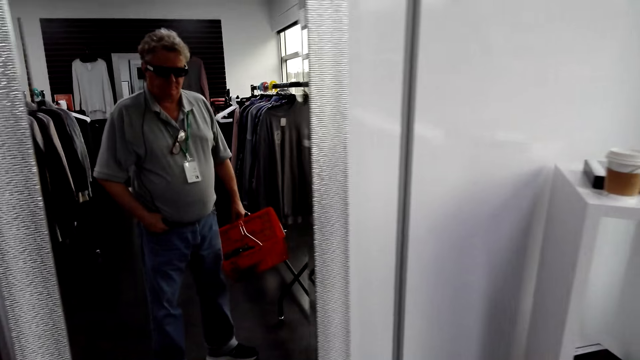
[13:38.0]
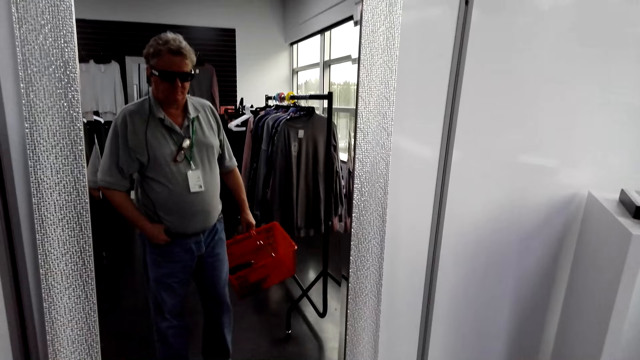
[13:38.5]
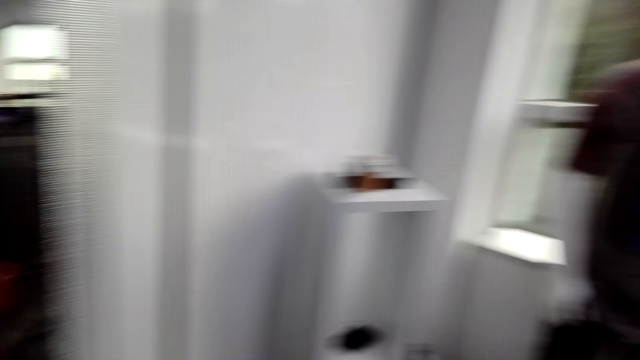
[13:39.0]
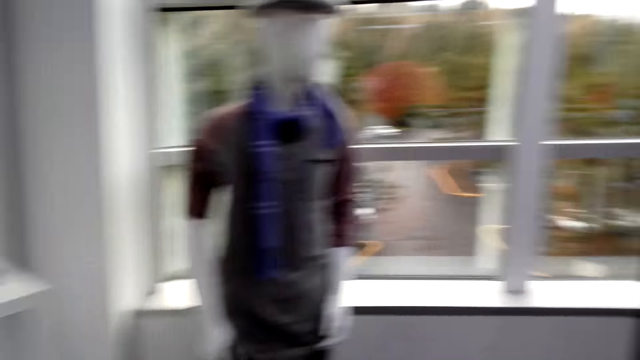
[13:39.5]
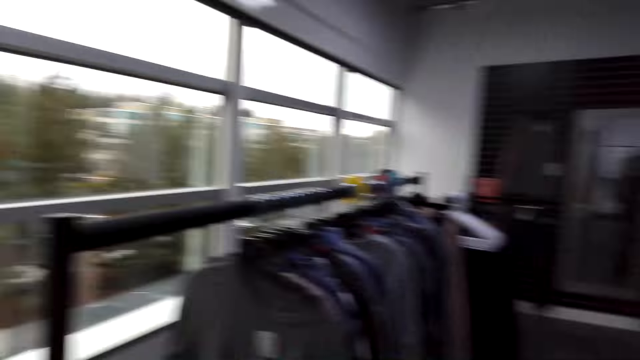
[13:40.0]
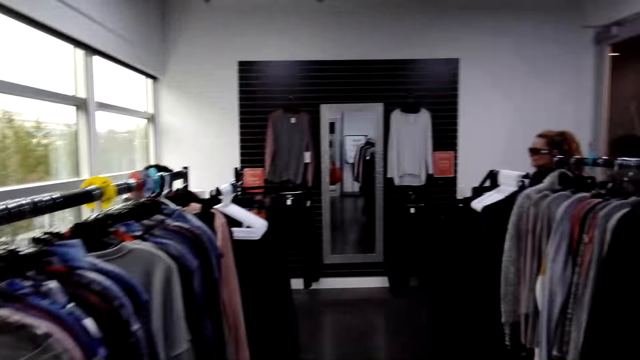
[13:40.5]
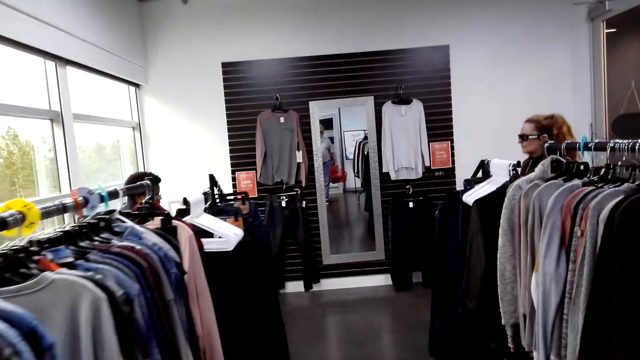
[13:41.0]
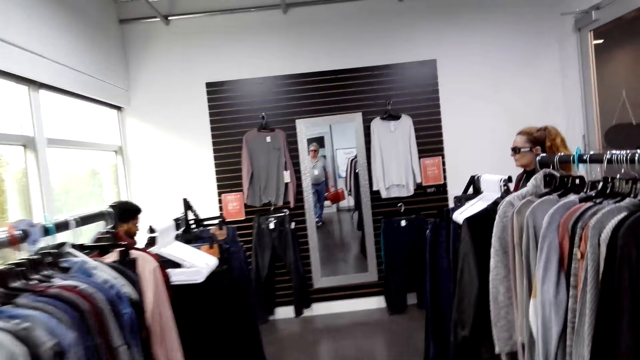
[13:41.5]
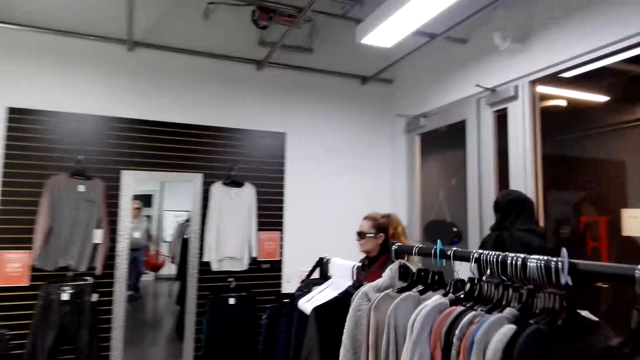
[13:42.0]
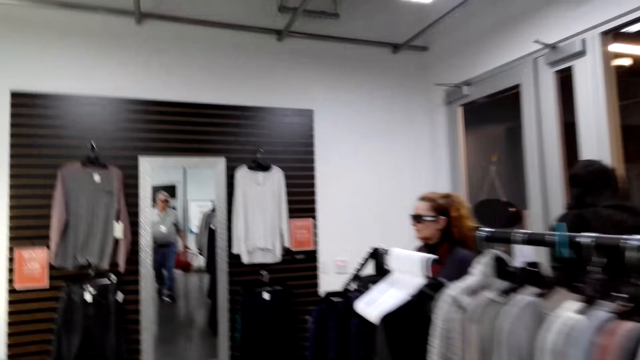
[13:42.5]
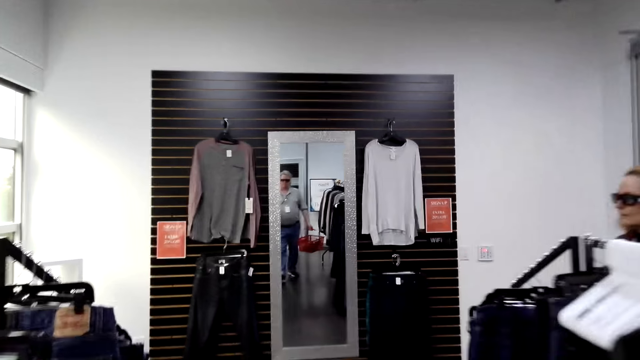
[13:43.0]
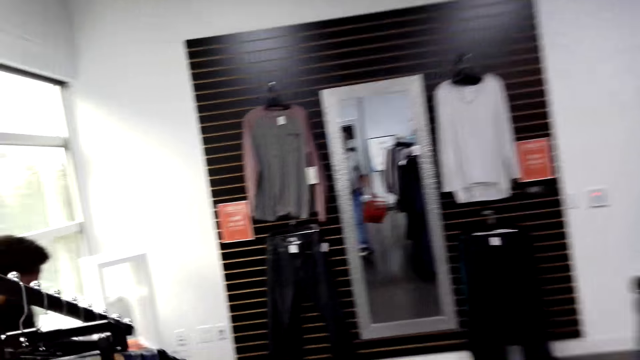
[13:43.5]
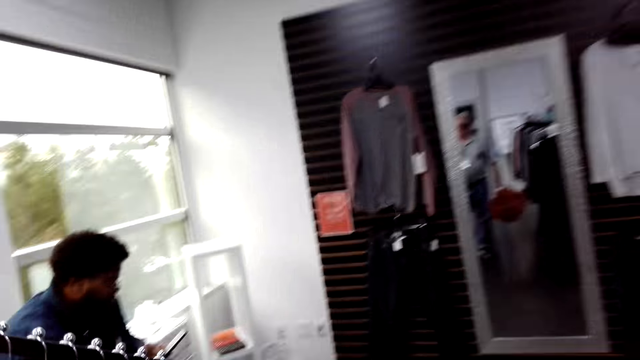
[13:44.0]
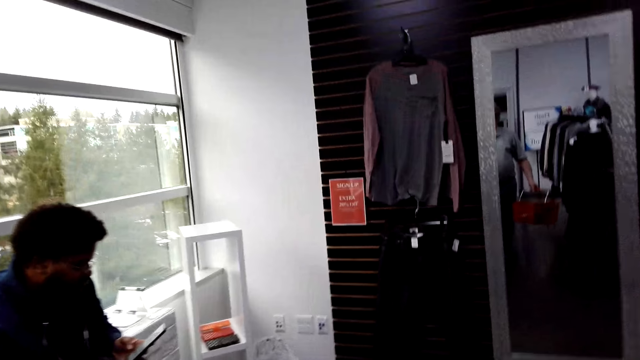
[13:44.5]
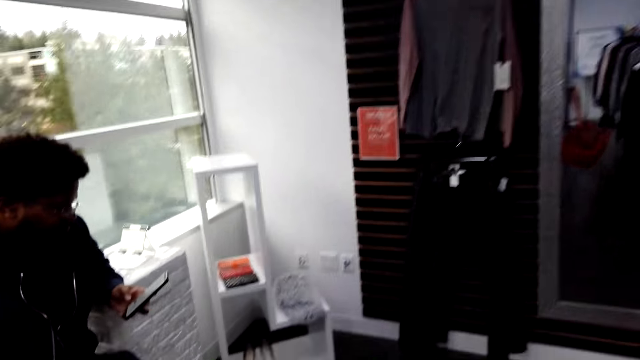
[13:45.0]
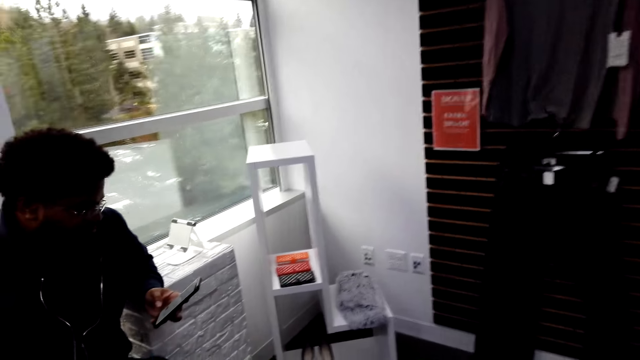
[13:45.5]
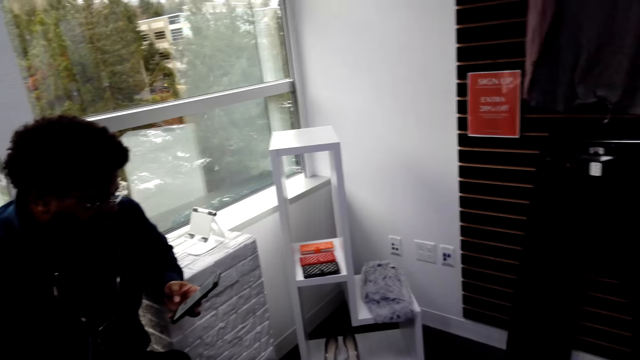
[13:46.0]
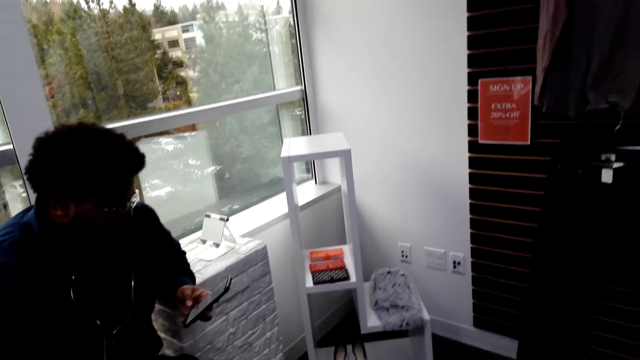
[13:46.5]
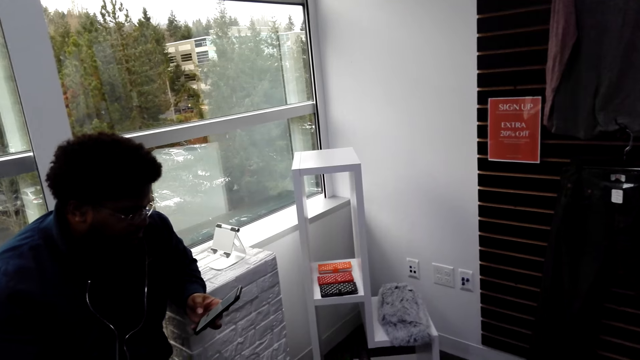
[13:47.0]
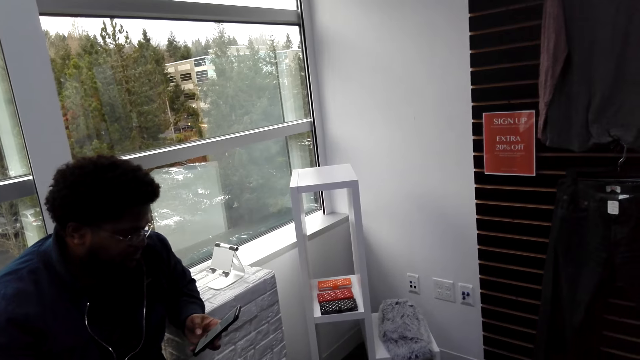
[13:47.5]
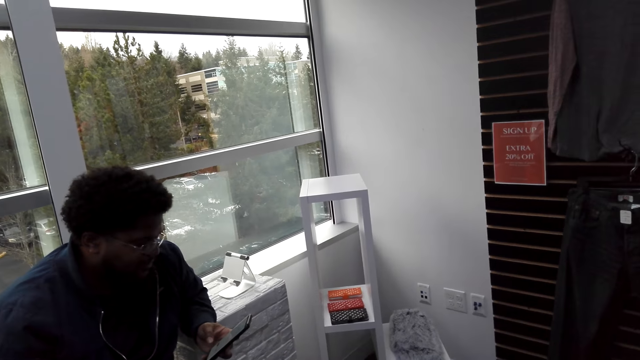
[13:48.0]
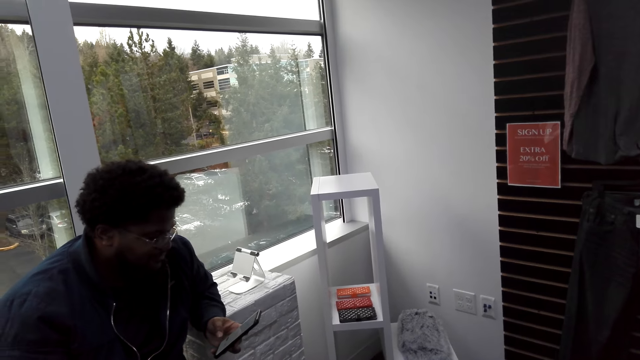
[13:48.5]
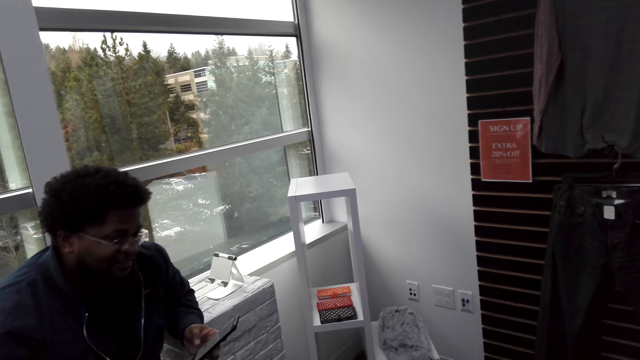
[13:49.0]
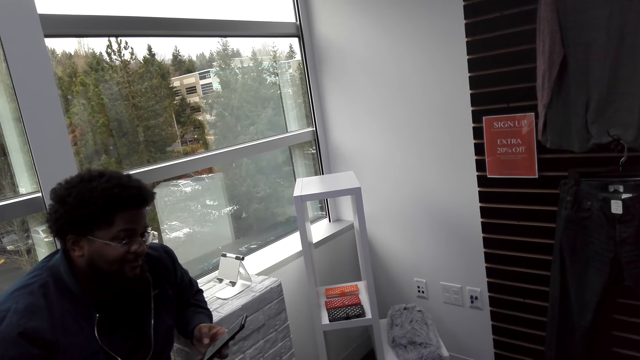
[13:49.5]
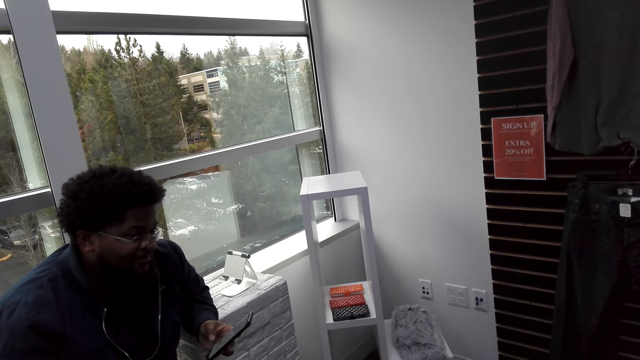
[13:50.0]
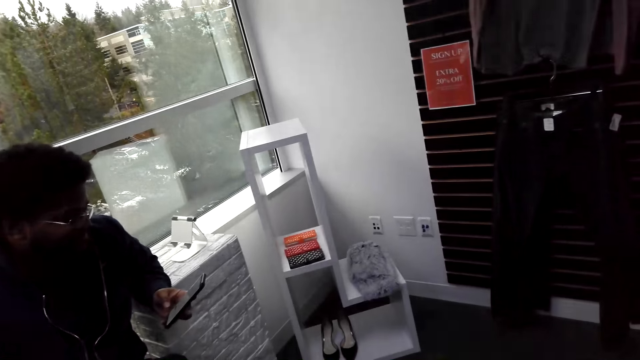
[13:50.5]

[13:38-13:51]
The camera wearer holds a shopping basket. They turn around. They walk around. A man holds a phone. The camera wearer looks at the man. The man uses his phone.

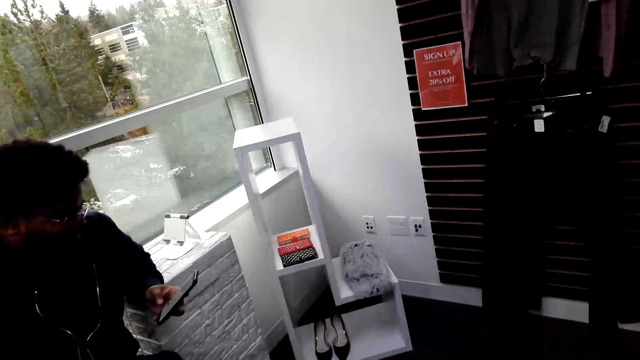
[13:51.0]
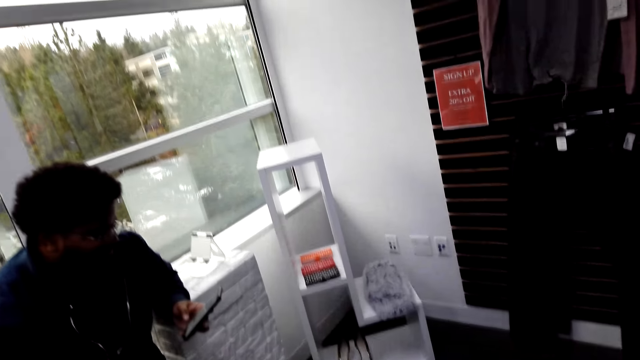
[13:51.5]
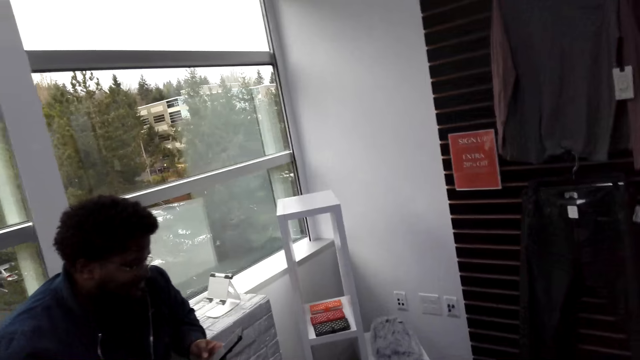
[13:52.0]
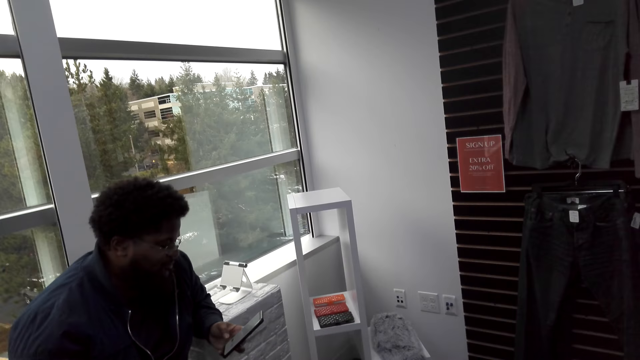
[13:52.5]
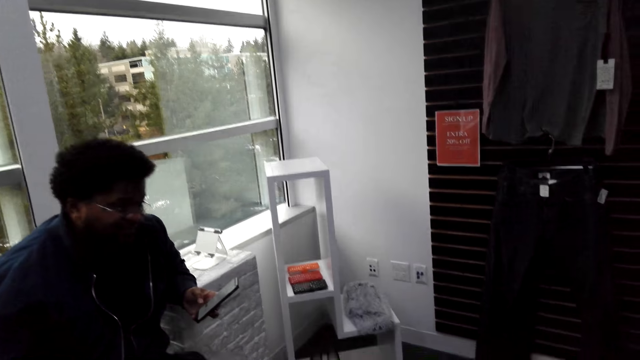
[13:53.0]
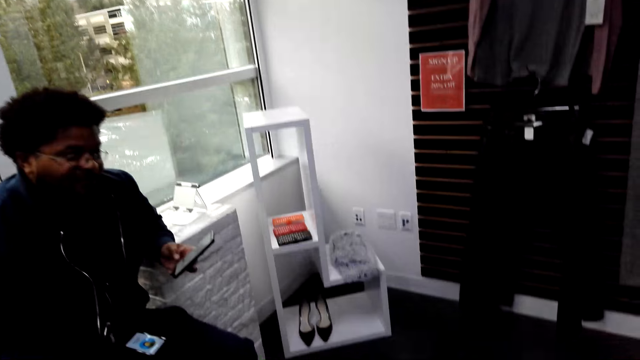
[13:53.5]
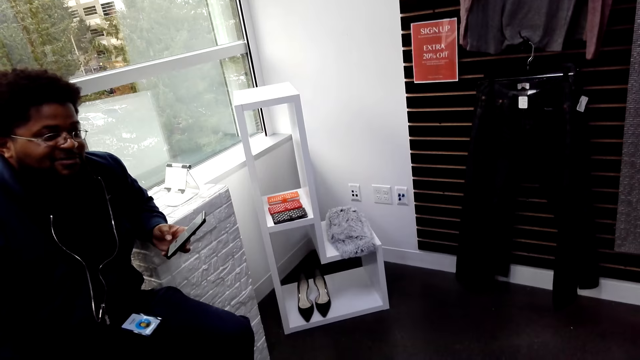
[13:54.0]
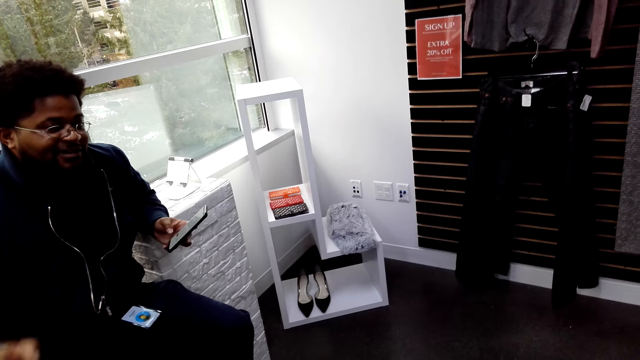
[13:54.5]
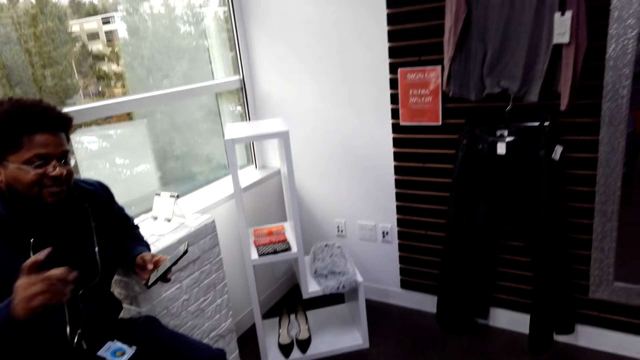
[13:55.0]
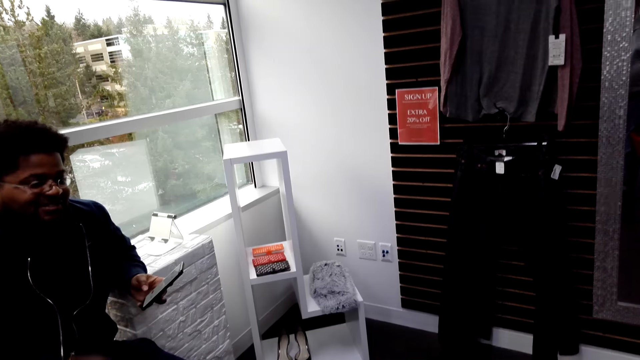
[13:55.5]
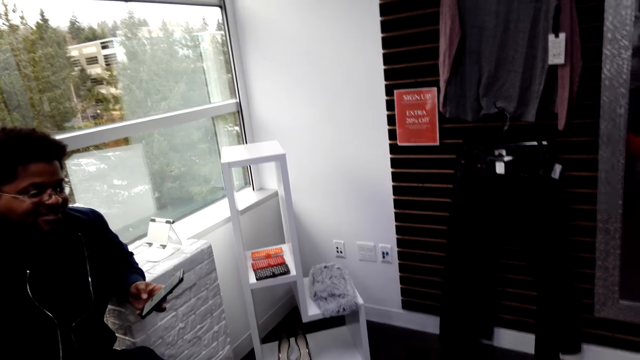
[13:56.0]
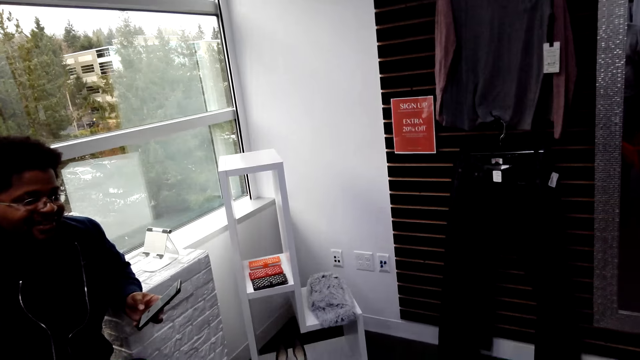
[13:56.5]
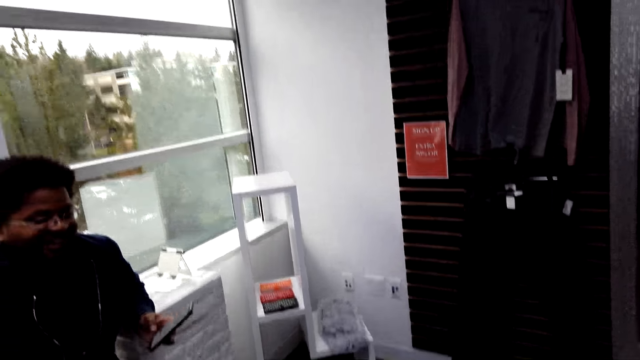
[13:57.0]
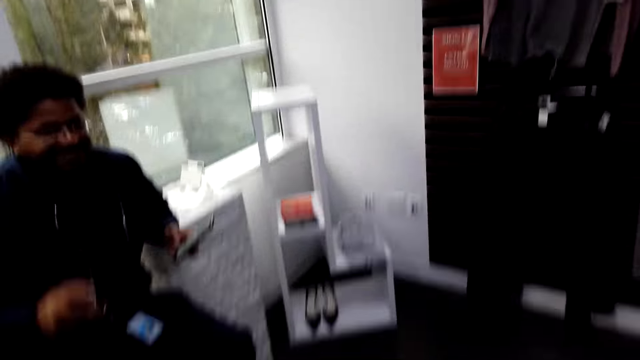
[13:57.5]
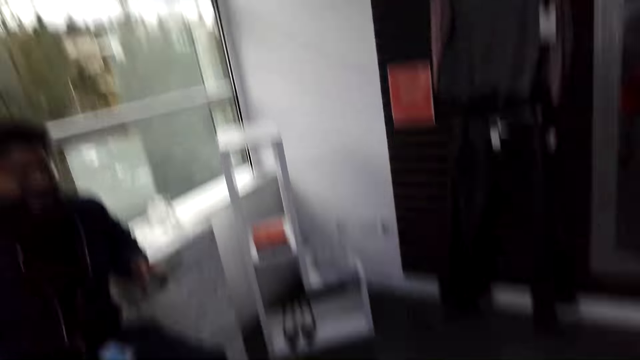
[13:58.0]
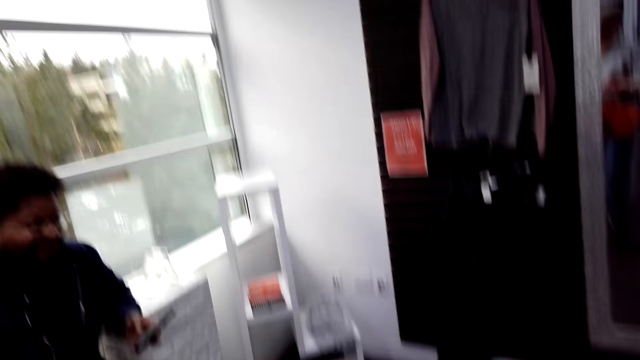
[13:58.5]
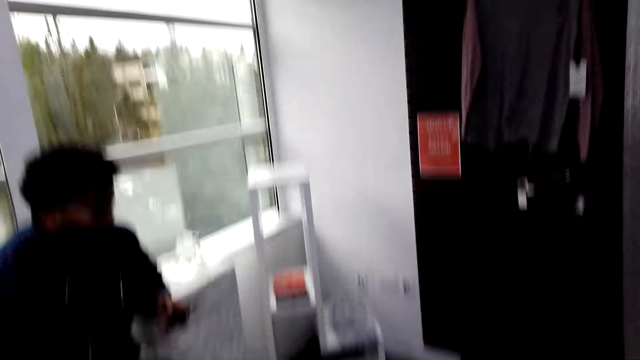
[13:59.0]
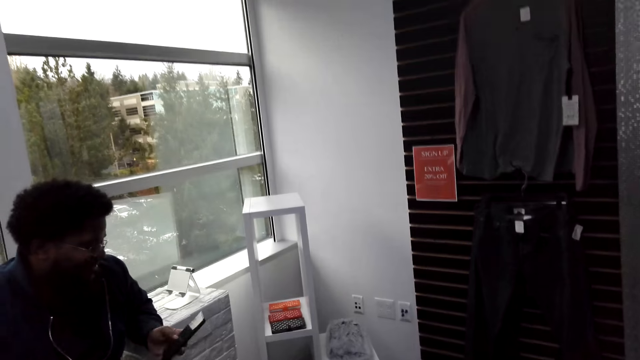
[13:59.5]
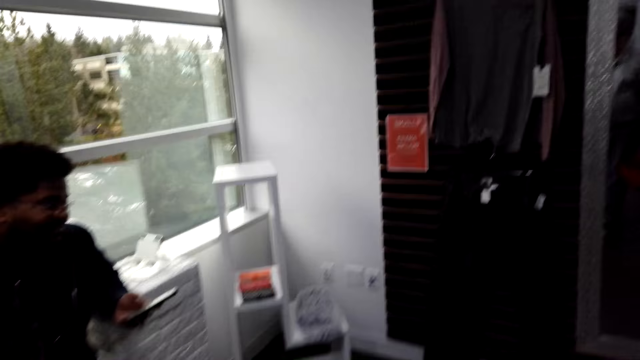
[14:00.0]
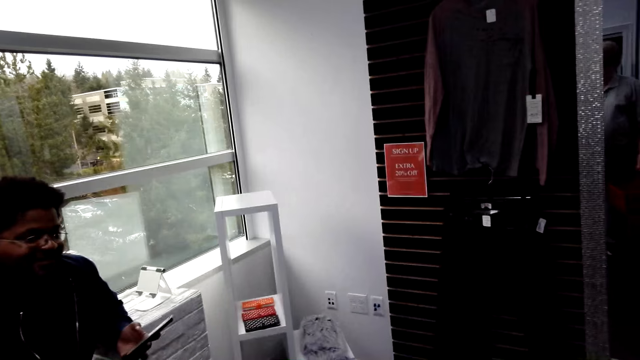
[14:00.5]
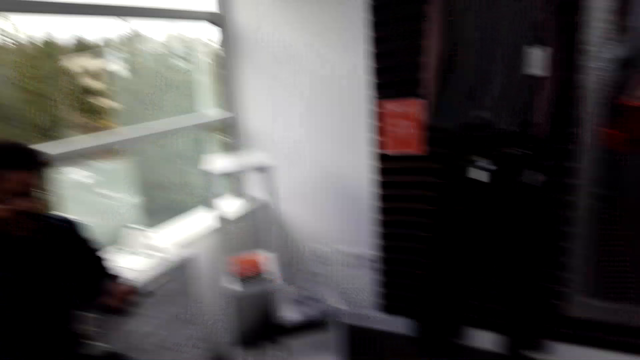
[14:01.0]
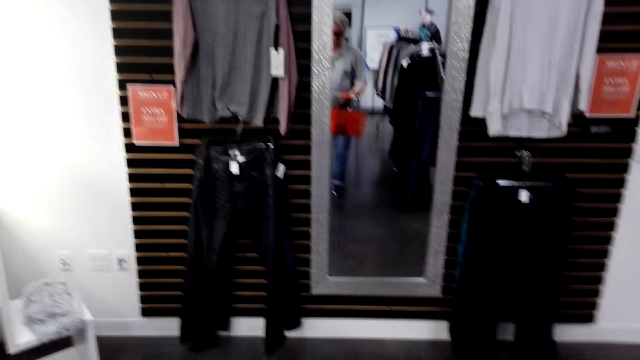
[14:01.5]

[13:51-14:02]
A man converses with a woman. The camera wearer turns around. The man holds a phone. The camera wearer turns around. The man holds the phone.
